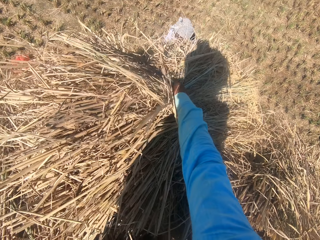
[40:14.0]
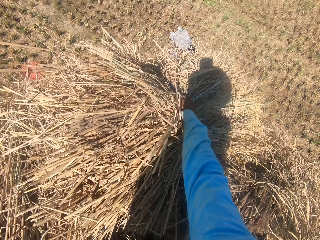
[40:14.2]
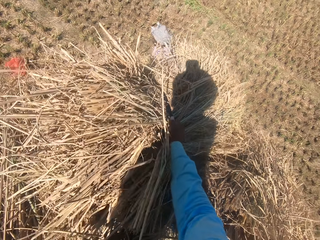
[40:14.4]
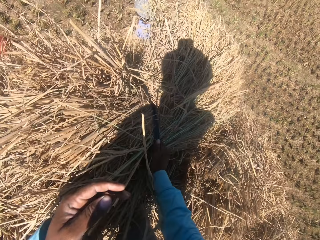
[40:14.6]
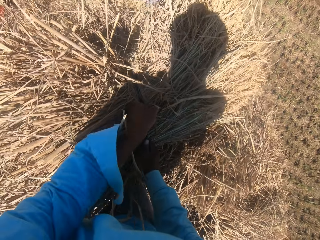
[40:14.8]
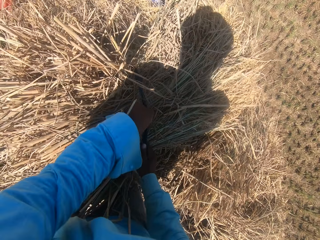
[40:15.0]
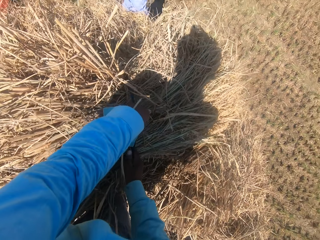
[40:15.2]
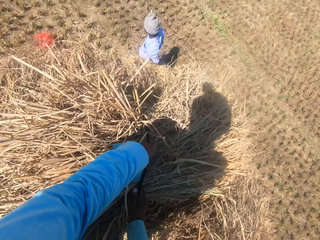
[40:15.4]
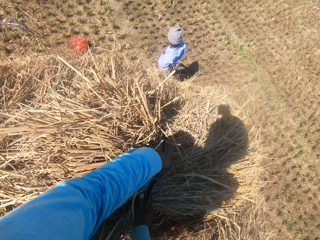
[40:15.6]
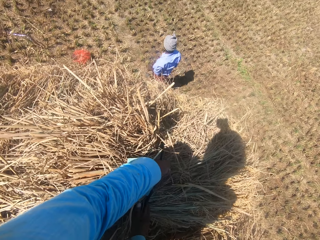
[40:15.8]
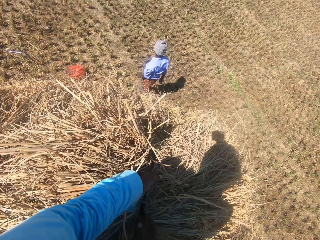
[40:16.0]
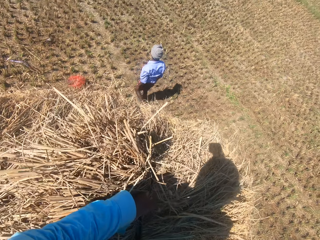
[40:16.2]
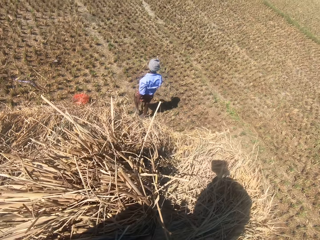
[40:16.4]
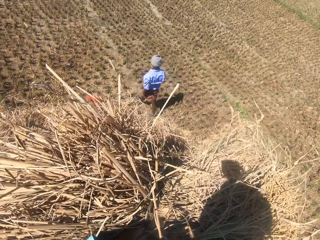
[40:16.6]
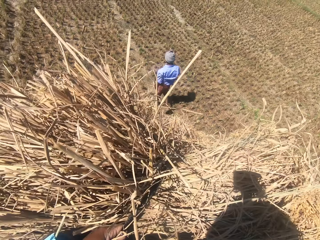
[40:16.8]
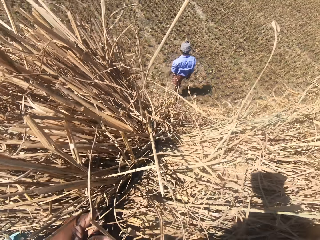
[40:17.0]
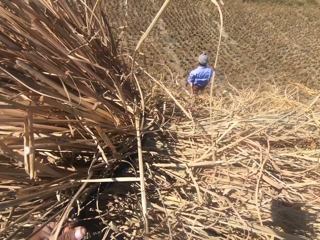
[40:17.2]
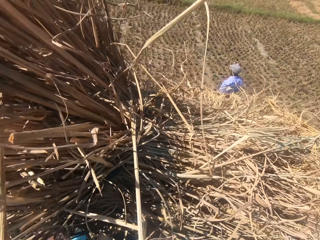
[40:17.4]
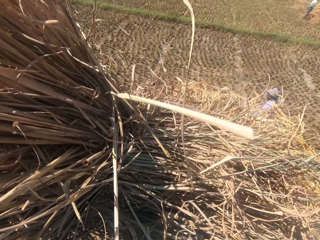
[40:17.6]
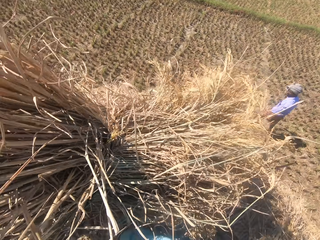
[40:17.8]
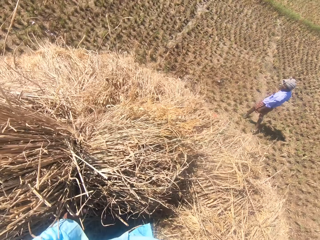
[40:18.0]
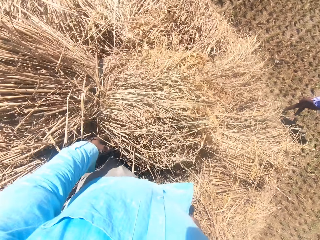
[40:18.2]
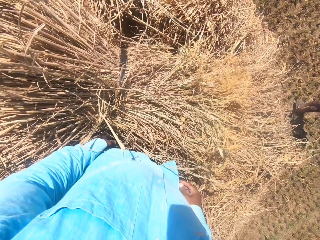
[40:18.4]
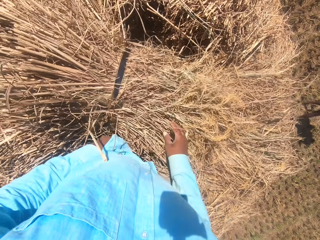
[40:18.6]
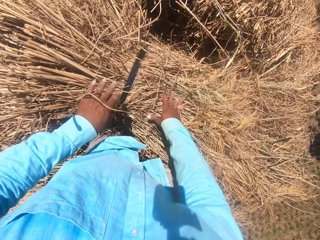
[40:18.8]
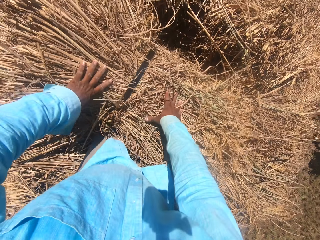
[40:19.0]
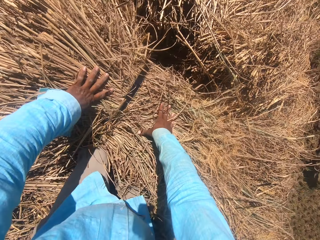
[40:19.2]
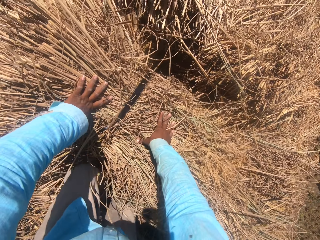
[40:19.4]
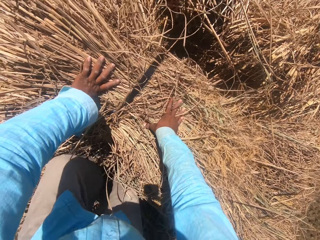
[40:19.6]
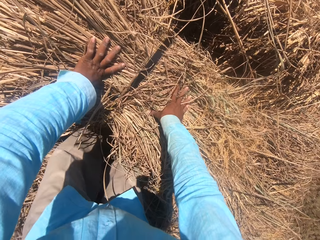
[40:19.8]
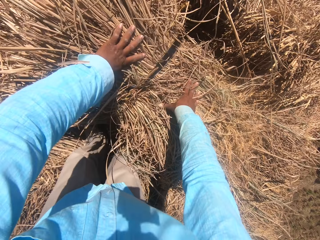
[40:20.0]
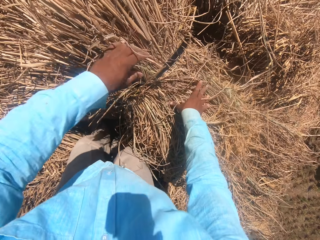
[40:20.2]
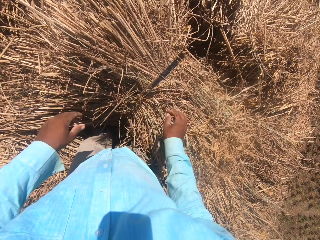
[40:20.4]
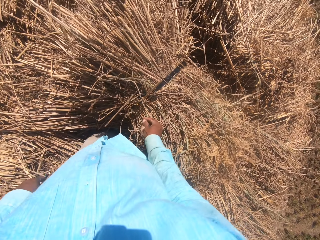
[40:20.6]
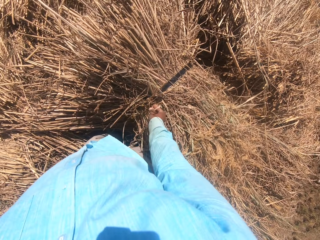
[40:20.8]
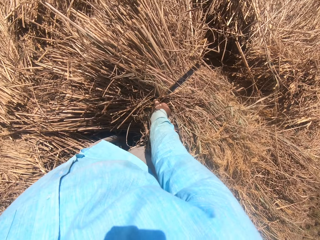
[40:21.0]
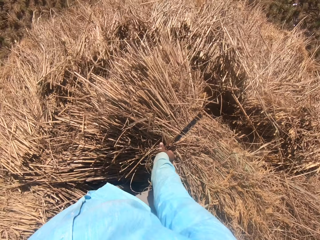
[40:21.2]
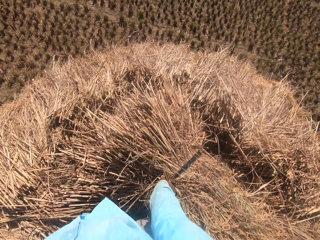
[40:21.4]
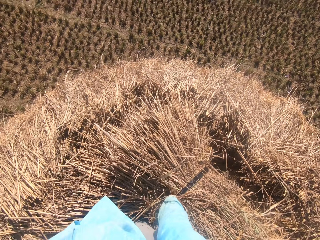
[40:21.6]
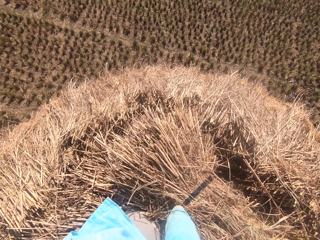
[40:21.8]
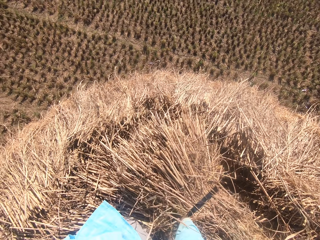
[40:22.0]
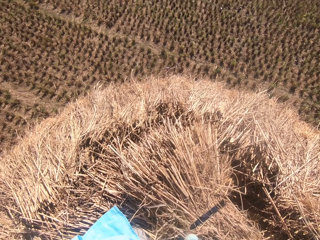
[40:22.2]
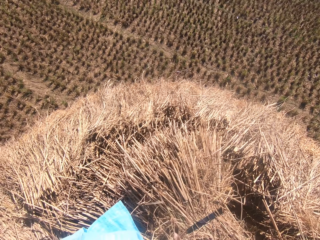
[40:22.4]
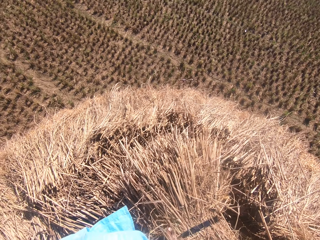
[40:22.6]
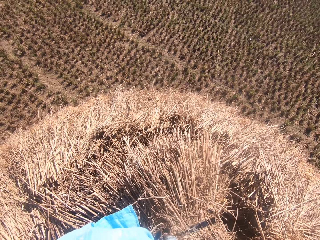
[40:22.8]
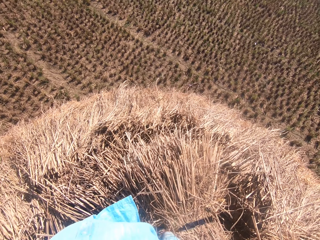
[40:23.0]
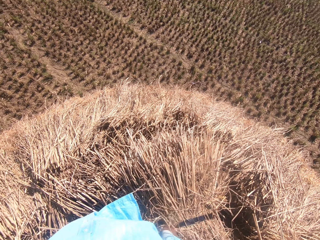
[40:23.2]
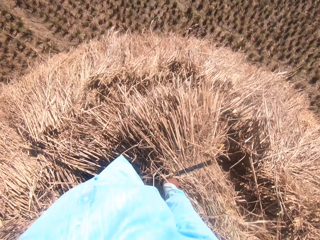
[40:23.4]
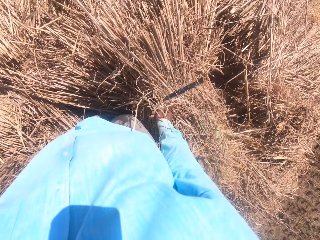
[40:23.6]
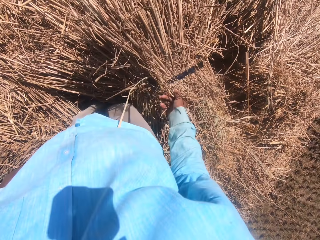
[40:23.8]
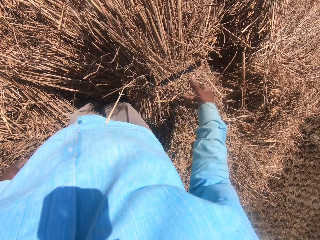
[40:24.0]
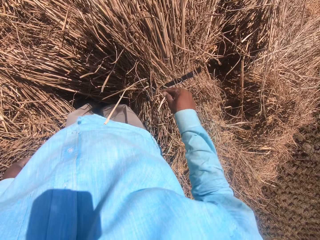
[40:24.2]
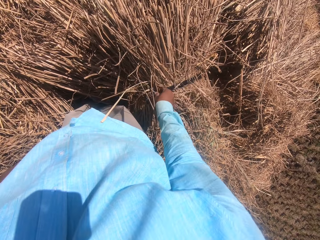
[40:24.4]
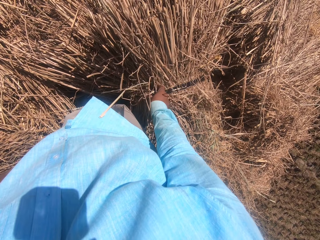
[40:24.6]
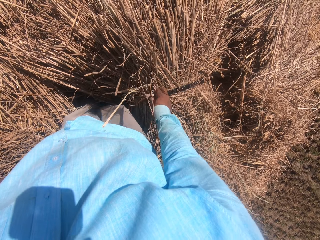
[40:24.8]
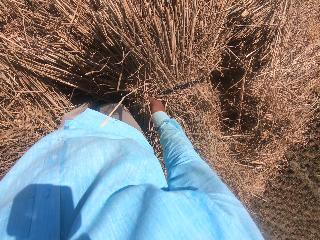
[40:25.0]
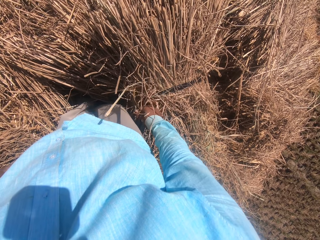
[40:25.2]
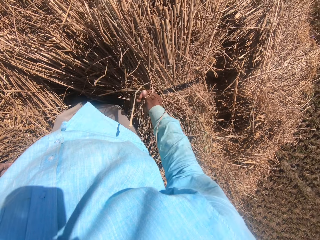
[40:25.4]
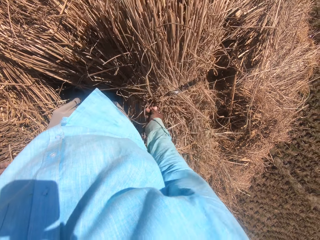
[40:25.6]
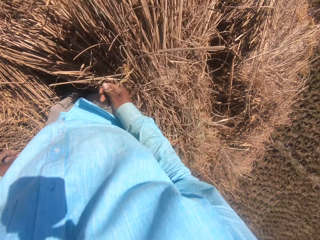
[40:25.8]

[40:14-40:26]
The camera wearer adjusts the straw grass on the floor with his hands. A man walks around the garden. The camera wearer moves the hay. He looks around the garden. He looses the rope on the straw grass with his right hand. He looses the rope on the straw grass with his right hand again.

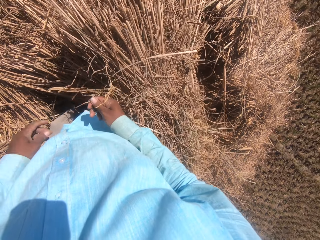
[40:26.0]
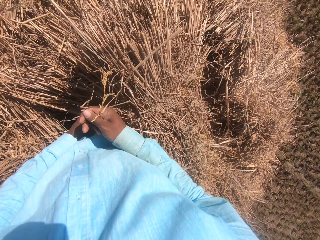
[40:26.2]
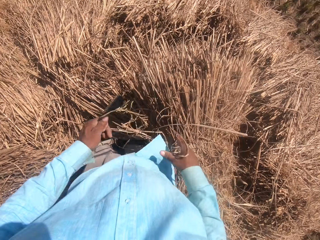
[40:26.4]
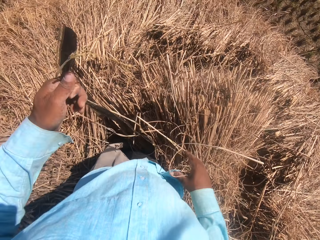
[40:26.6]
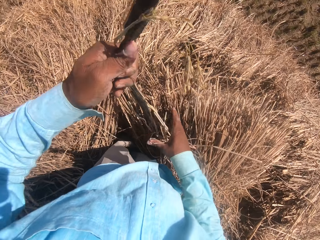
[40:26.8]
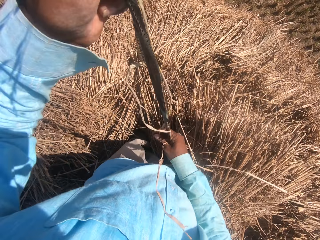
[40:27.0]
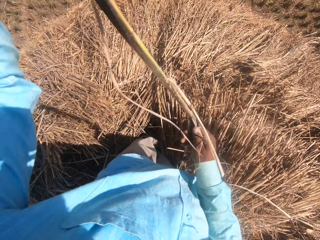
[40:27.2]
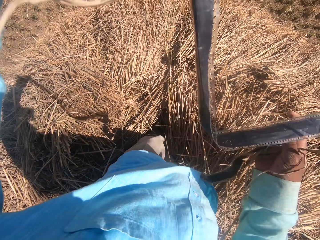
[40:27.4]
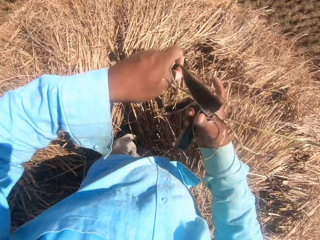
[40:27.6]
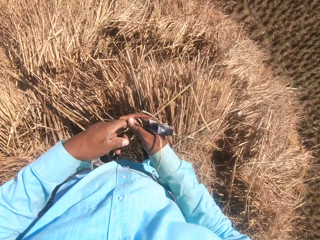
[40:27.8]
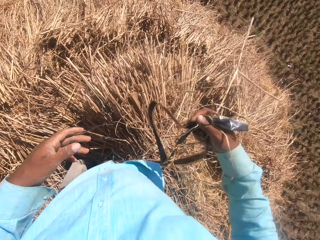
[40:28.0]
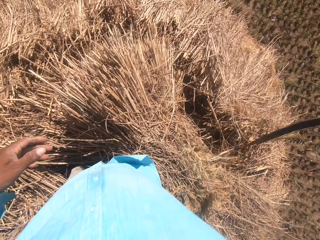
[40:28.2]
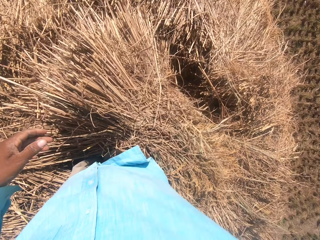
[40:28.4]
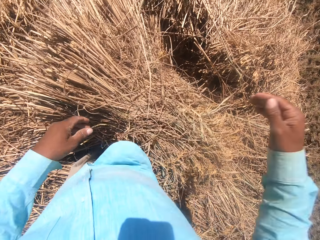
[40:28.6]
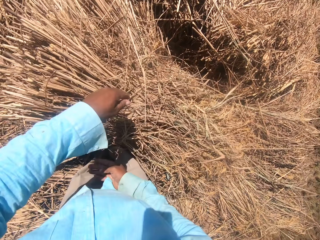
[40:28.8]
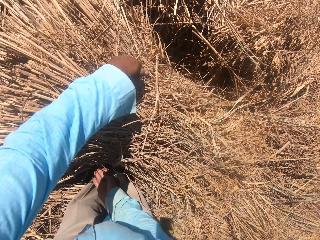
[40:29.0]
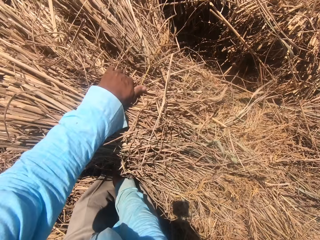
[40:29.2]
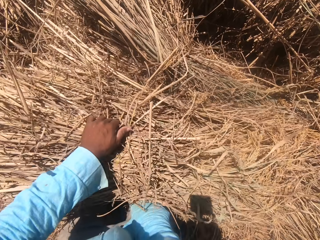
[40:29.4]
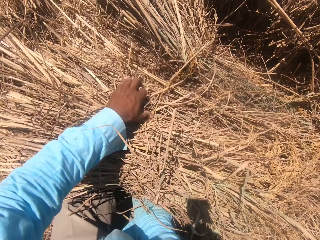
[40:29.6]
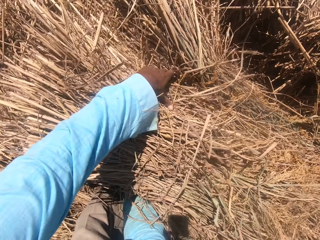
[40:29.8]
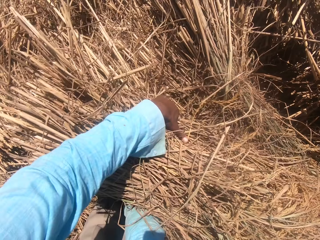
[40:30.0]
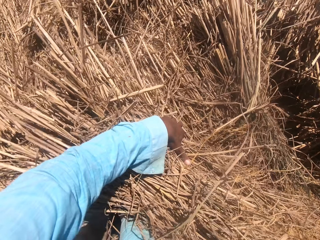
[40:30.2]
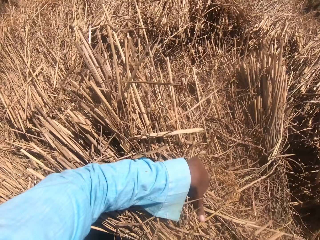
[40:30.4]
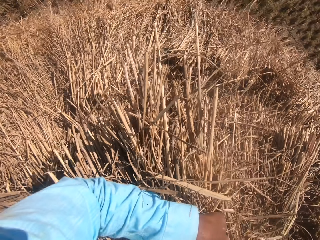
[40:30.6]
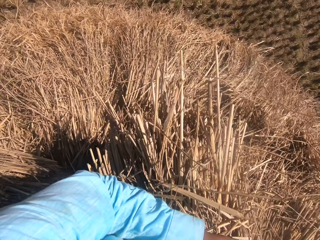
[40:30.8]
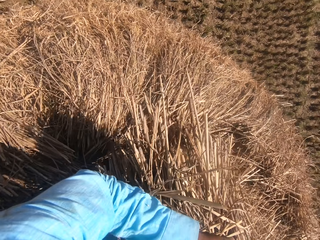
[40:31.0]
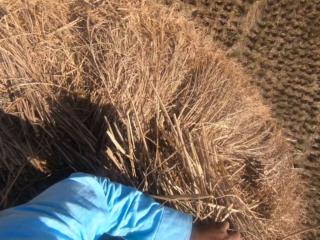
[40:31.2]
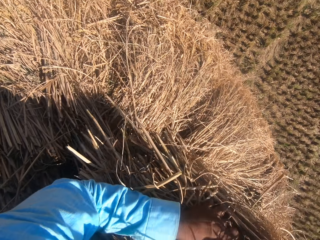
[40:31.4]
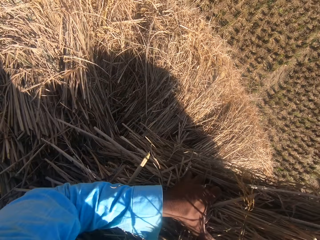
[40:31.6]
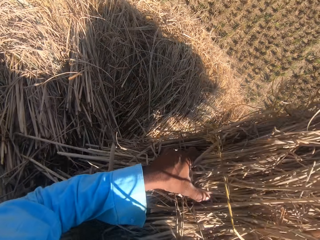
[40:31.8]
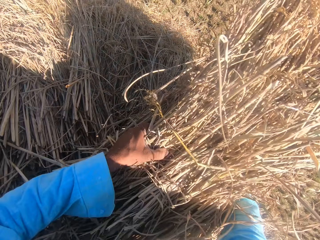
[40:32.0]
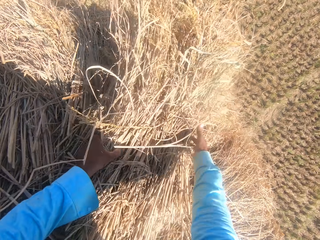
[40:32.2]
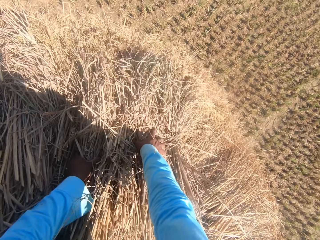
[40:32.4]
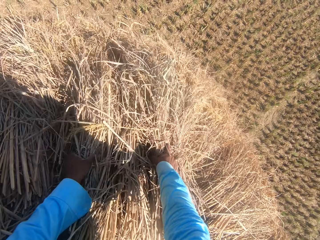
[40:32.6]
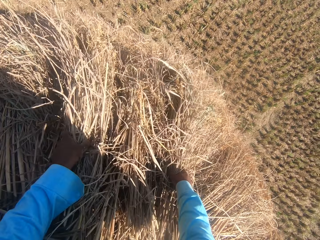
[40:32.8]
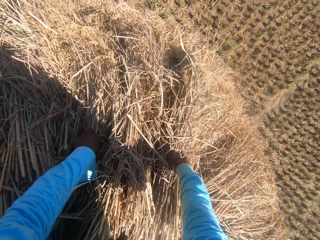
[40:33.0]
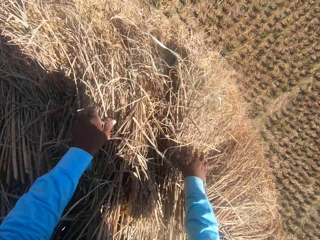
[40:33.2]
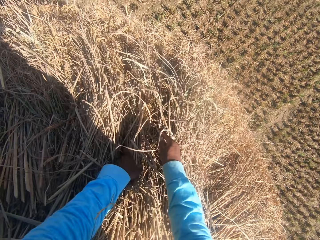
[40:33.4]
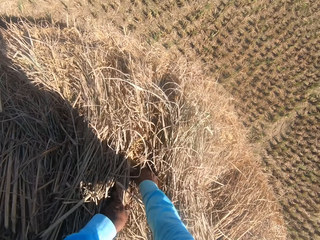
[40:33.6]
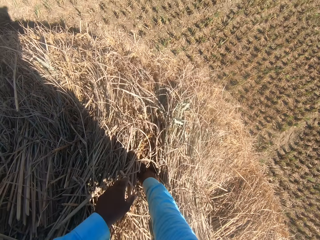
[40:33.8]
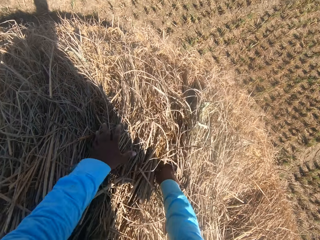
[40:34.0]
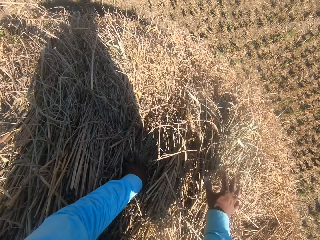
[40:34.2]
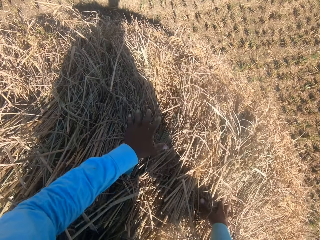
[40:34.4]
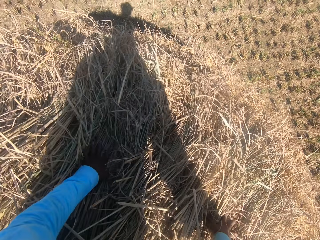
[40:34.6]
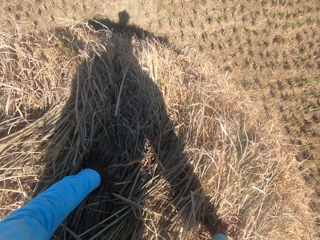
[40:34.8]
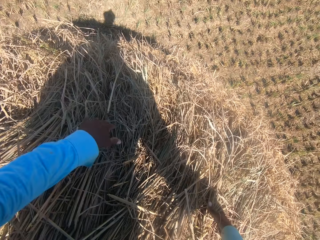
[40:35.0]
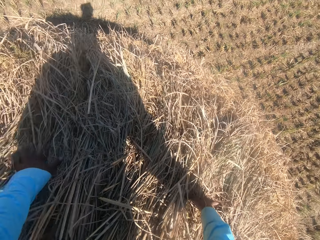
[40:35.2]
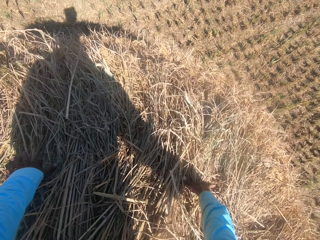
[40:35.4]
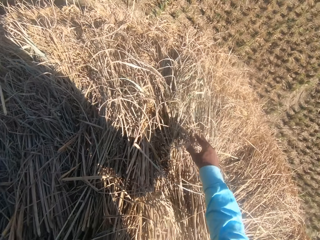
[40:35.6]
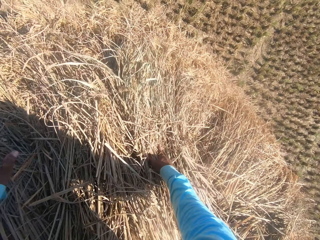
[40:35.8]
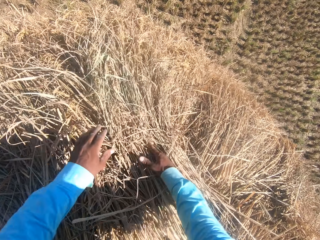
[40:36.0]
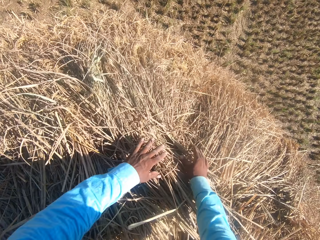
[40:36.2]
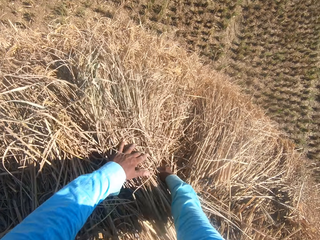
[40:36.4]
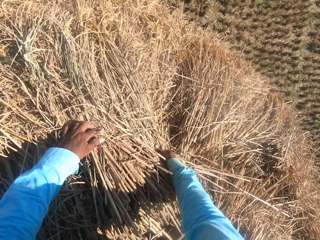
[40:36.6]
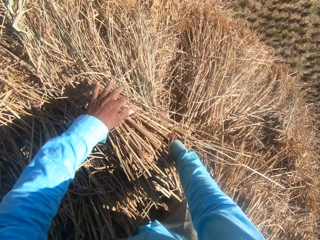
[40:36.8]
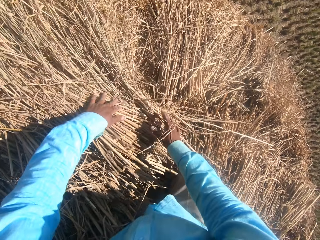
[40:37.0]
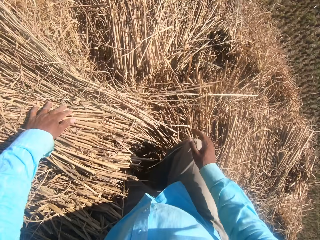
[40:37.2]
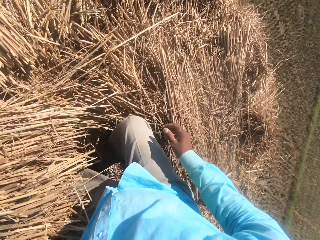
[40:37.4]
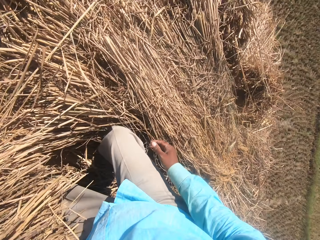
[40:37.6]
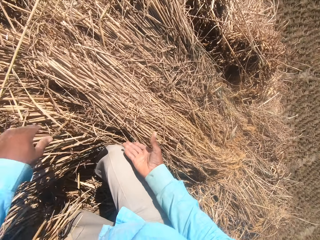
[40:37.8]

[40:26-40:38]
The camera wearer pulls the grass rope. He moves the rope in his hands. He tosses the rope on the floor with his right hand. He moves the straw grass on the floor with his hands. He carries grass. He carries the grass again. He puts the grass down. He spreads the grass. He touches the grass.
